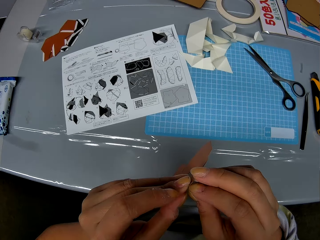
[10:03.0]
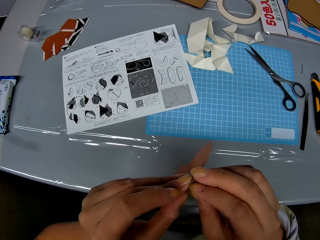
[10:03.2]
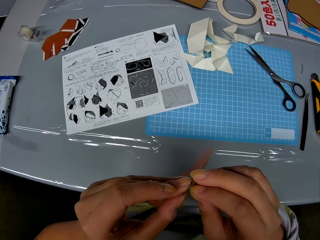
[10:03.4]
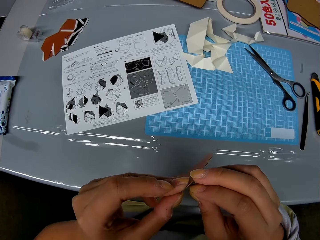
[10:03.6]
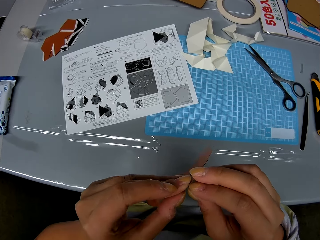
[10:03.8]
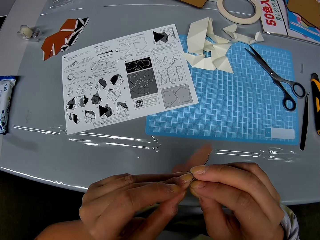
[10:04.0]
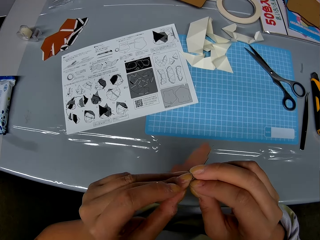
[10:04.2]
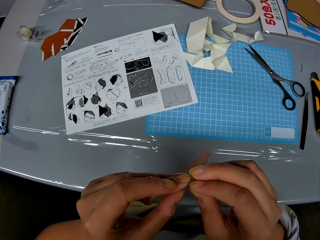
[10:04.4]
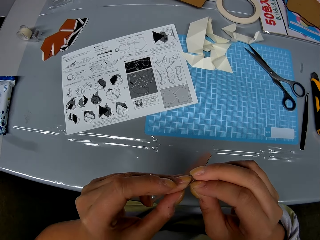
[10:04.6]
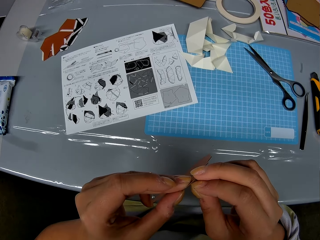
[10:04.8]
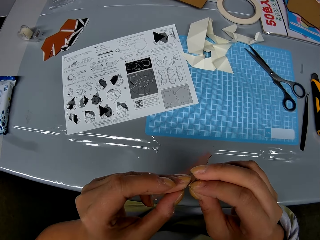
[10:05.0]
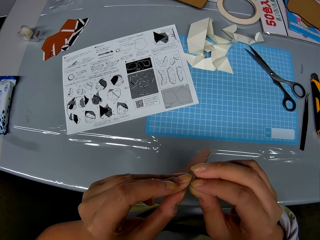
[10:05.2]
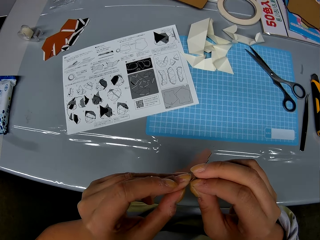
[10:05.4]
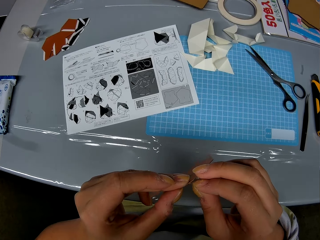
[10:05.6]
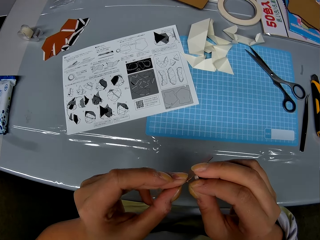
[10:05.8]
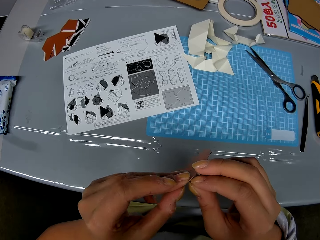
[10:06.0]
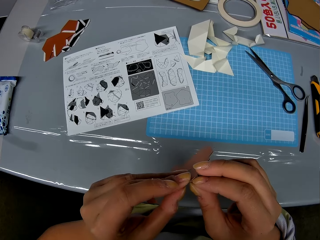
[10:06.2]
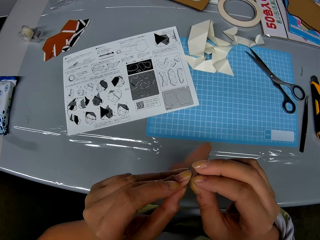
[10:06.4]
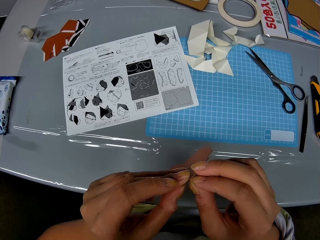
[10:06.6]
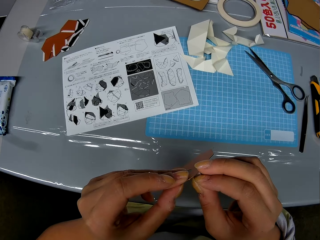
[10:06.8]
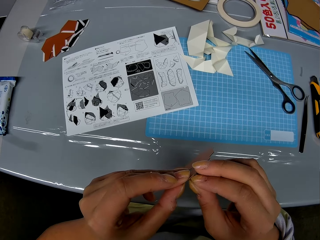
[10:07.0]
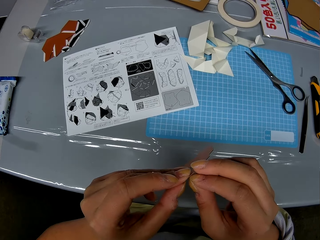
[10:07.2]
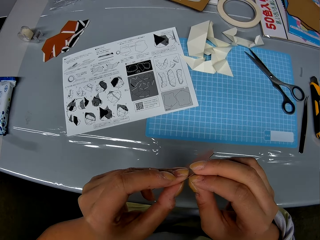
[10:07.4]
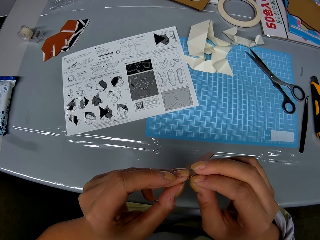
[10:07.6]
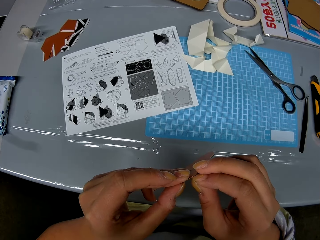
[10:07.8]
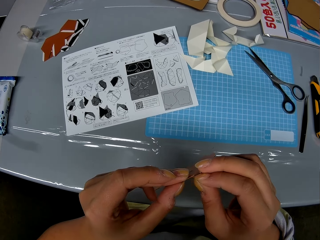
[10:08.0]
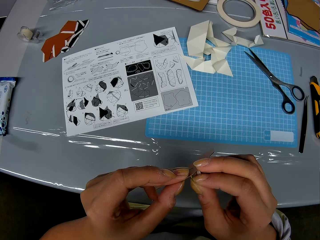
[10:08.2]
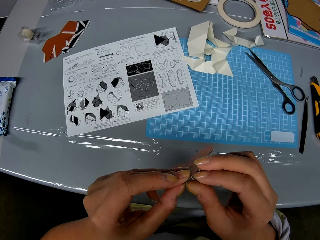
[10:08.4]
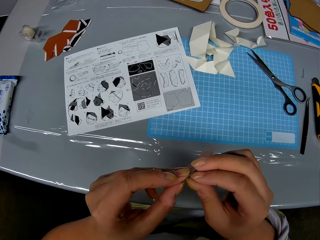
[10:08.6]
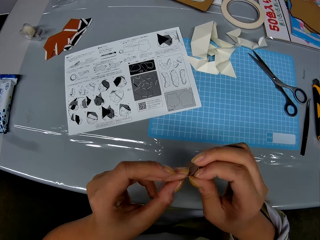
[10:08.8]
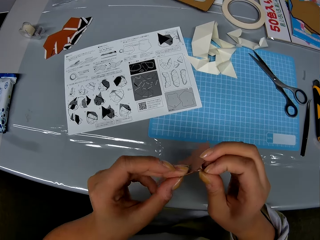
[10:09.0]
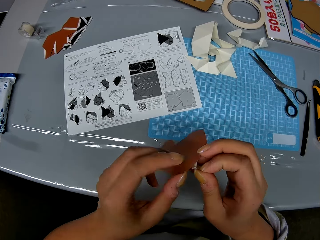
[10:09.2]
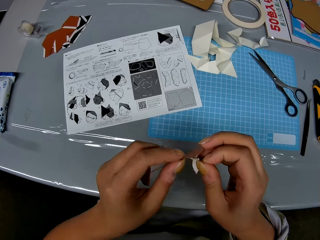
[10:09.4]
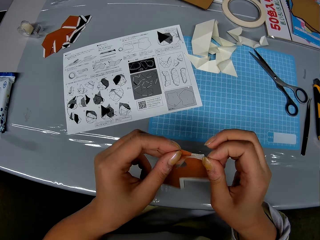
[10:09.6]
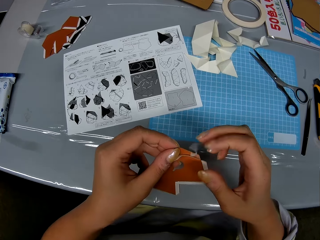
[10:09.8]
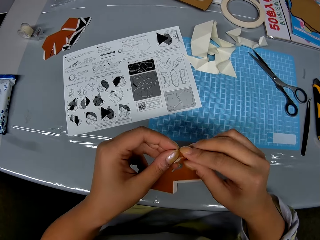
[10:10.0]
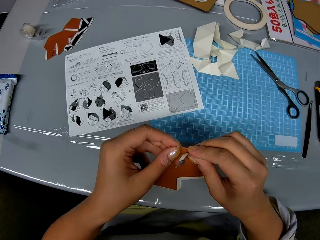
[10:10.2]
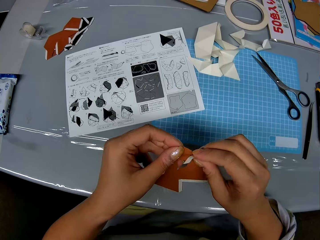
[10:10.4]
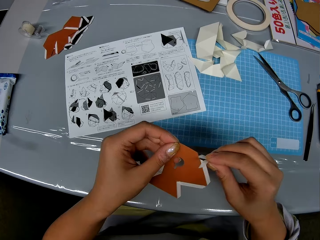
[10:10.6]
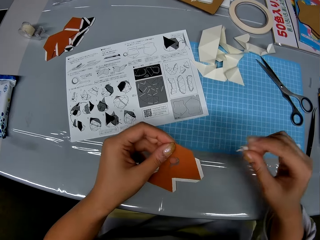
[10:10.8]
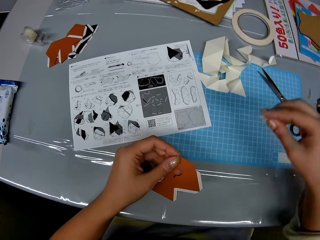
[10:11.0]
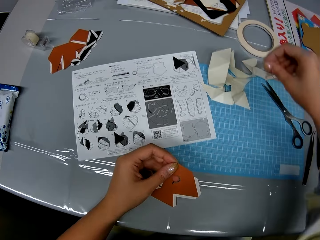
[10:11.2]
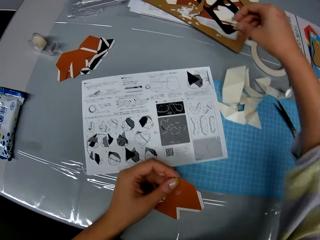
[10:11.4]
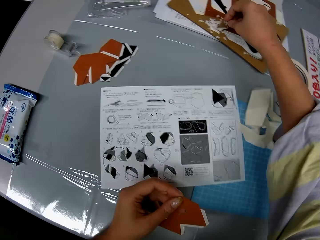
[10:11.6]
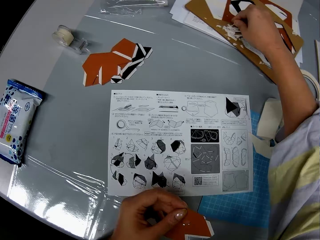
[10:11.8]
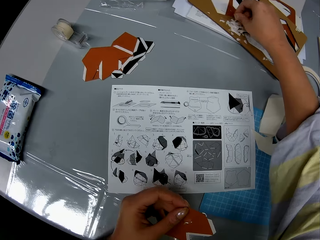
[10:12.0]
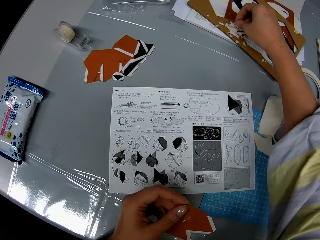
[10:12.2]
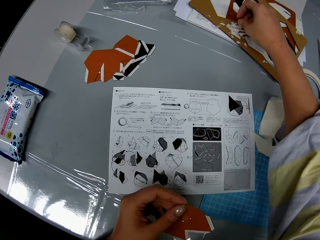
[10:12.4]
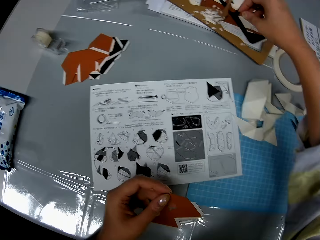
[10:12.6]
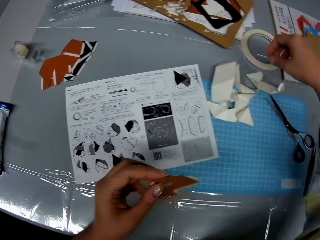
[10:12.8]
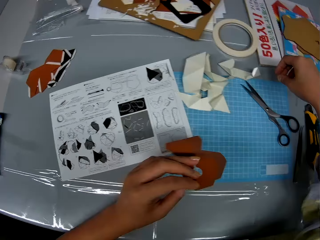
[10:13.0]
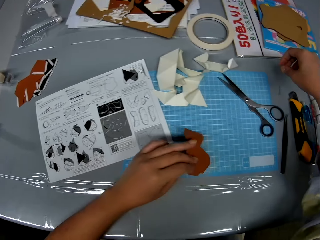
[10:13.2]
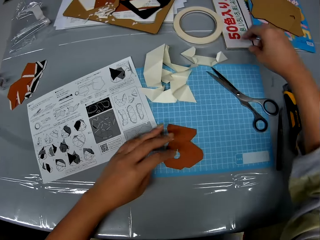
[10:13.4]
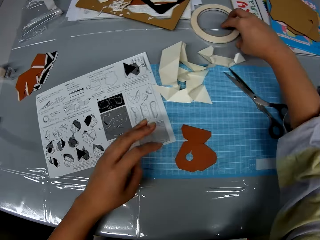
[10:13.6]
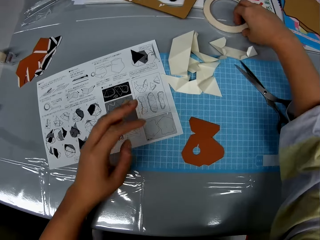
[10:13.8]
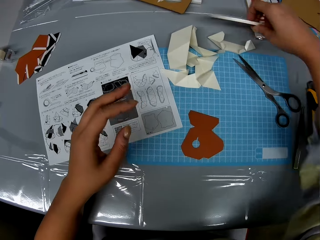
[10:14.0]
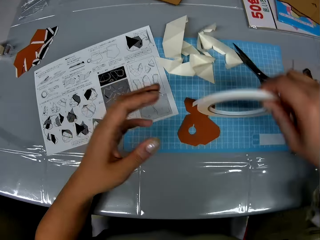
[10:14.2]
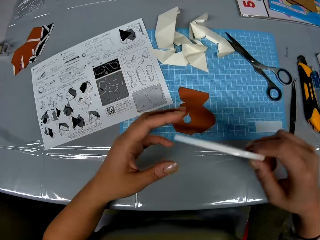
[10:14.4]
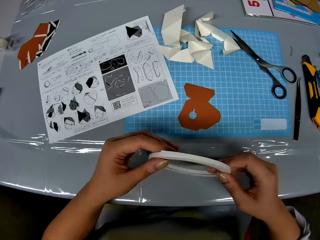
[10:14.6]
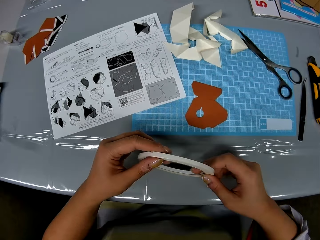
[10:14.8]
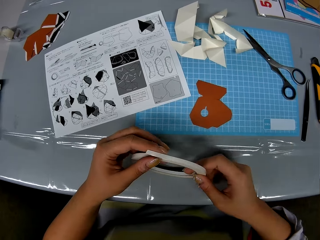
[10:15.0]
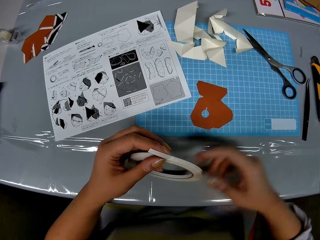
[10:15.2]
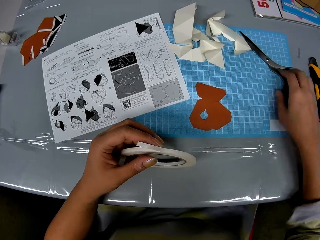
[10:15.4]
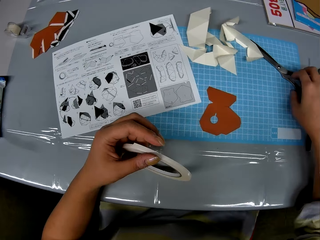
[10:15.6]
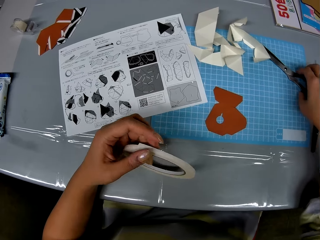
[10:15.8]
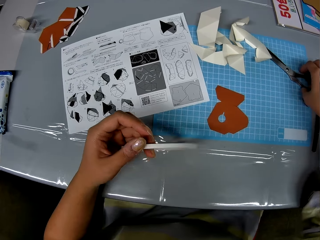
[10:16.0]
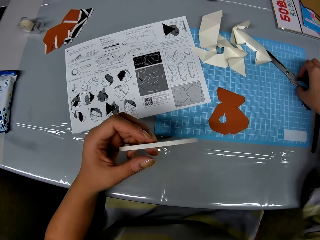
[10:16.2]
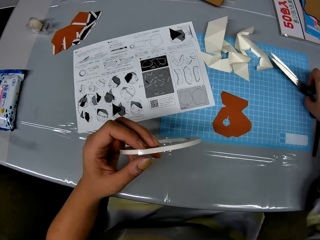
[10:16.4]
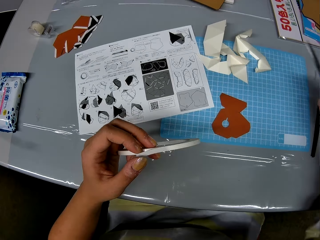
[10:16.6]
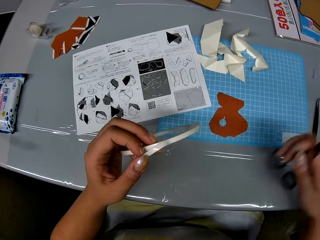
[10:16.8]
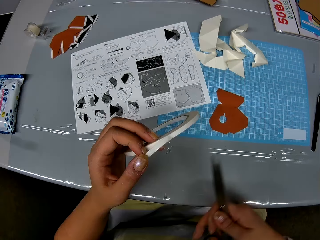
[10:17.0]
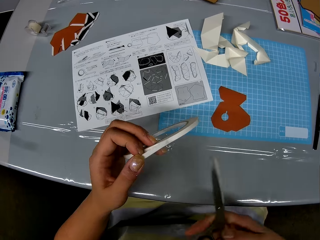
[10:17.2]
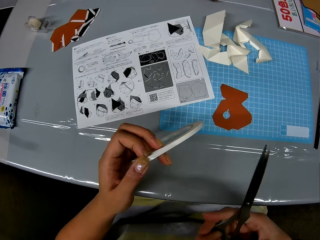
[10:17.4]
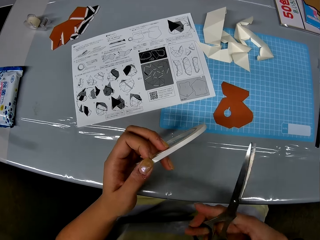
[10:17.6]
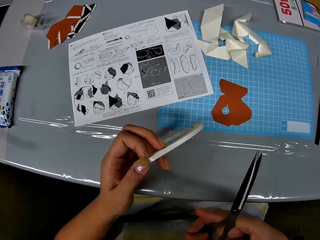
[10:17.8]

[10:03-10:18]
The camera wearer removes the outer tapes of the craft piece. They drop the tape on the table. They drop the piece of craft on the table. They pick up a roll of tape. They pick up scissors from the table.

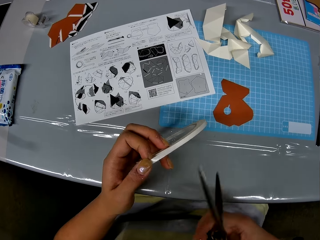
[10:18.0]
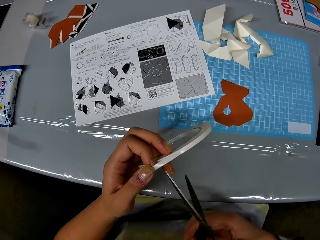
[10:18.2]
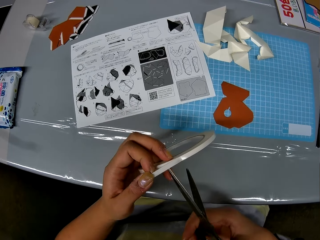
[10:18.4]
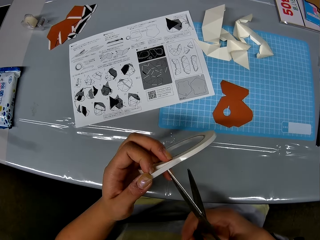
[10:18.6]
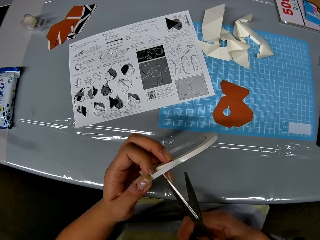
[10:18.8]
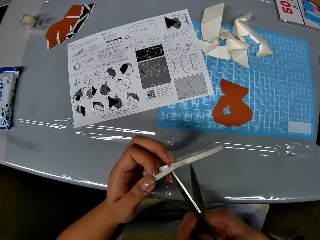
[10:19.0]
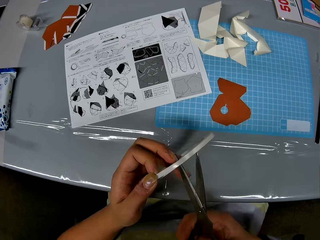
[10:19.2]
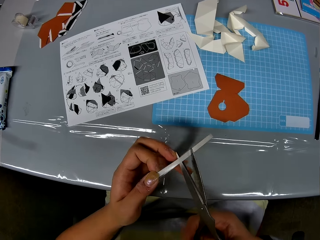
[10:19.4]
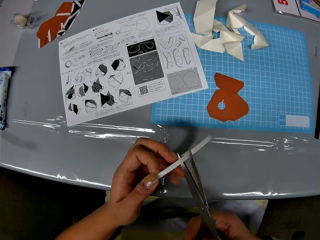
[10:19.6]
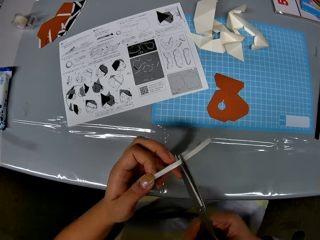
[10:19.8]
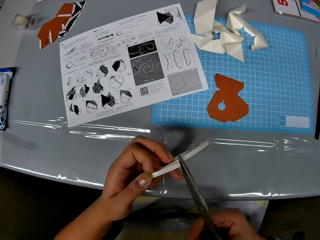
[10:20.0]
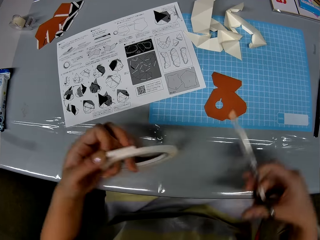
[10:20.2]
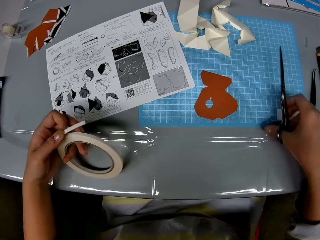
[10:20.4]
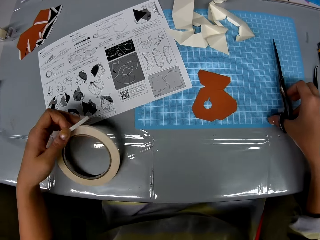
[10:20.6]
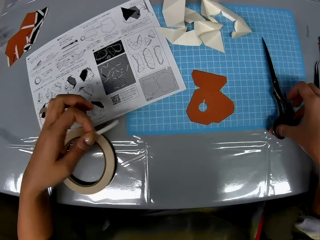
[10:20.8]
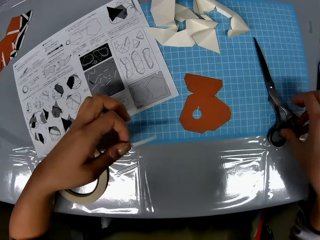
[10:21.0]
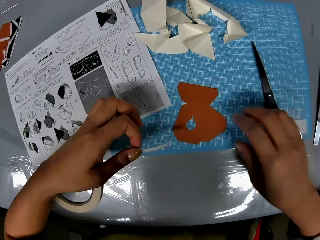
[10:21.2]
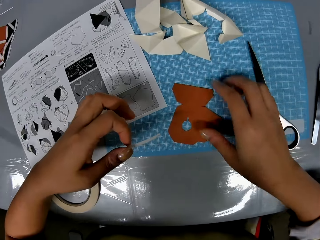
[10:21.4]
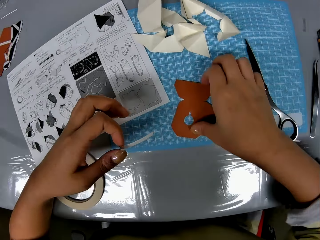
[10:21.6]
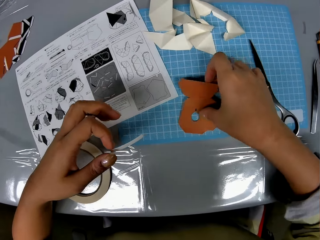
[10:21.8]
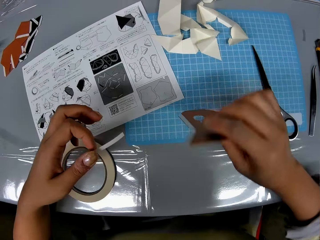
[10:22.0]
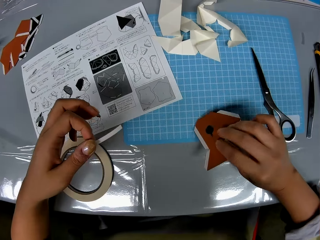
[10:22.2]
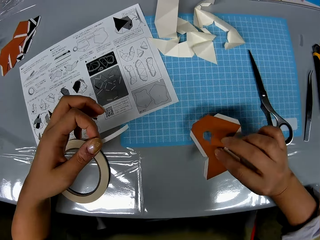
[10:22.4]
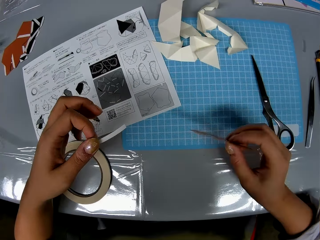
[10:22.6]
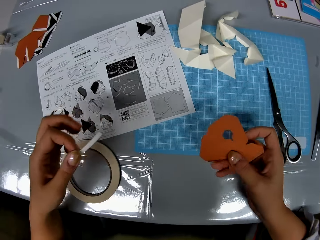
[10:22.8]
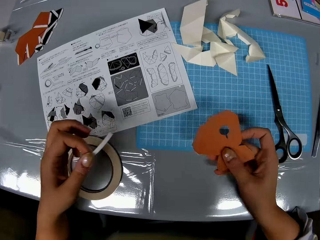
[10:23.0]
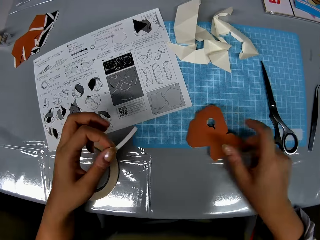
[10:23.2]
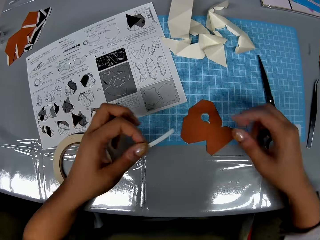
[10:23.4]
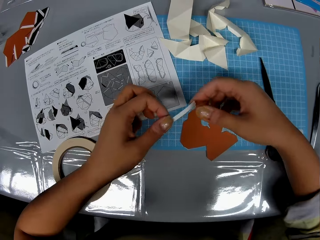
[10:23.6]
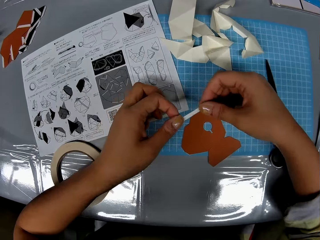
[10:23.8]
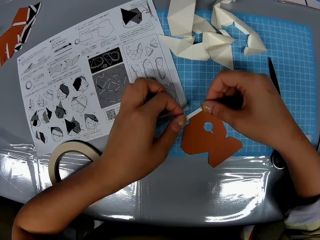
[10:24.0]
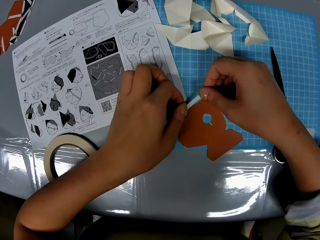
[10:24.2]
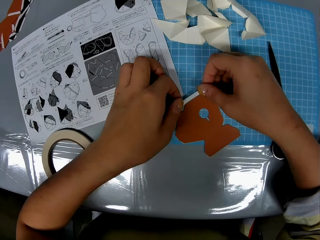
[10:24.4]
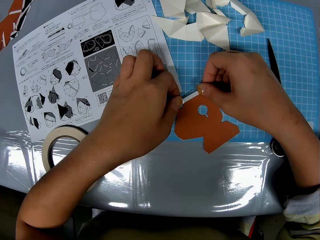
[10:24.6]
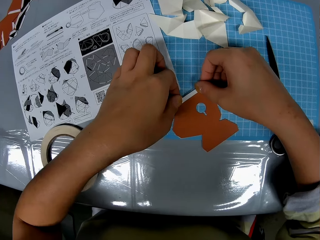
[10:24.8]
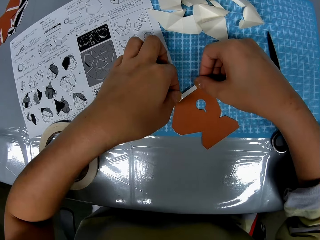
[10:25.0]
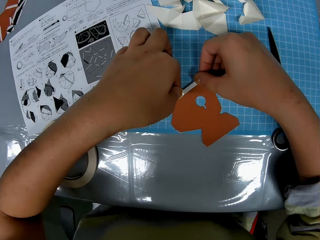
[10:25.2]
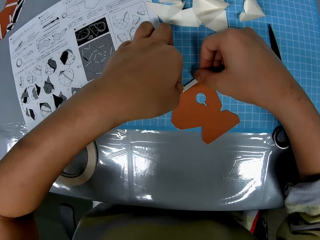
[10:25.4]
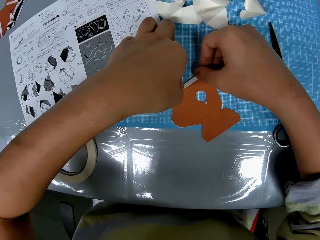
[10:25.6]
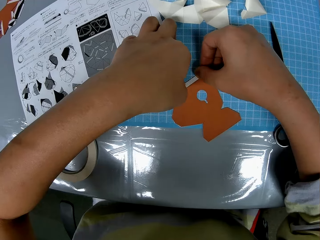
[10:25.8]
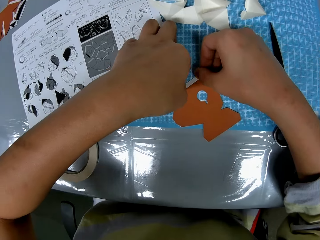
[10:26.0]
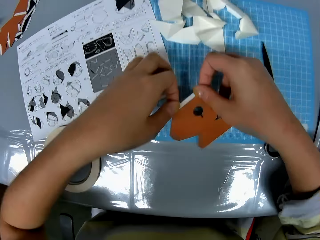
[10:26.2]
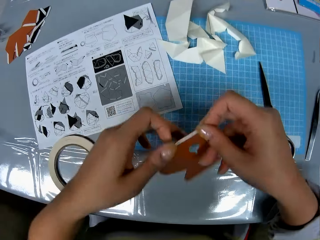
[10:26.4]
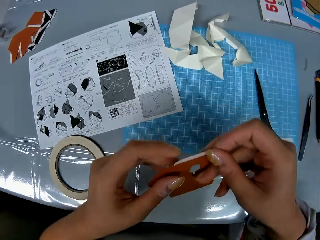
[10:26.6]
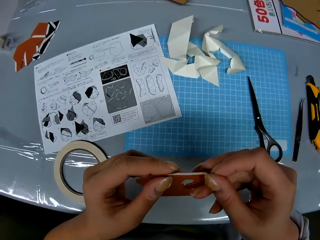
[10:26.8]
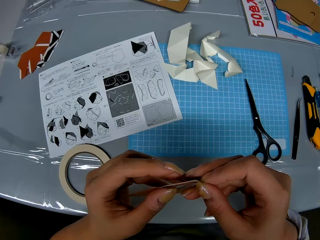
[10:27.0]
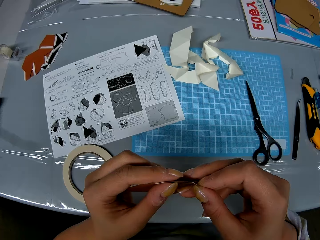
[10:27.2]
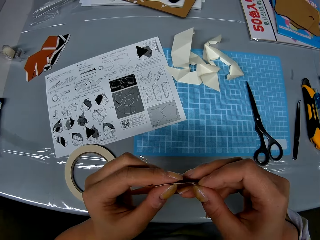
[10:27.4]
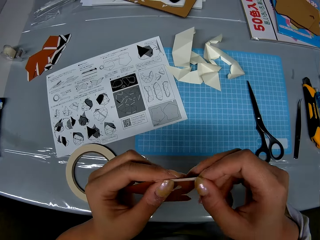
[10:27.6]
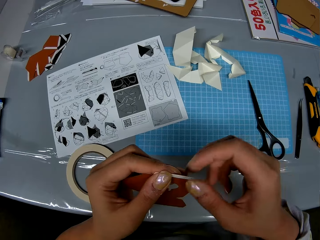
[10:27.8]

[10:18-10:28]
The camera wearer cuts the tape or sellotape with the scissors. They drop the scissors on the table. They drop the sellotape on the table. They pick up the piece of craft or paper from the table. They turn the piece of paper. They turn the piece of paper again. They drop the piece of craft on the table. They place the tape on the piece of craft. They pick up the piece of paper.
